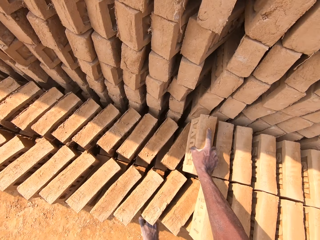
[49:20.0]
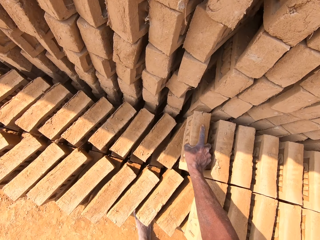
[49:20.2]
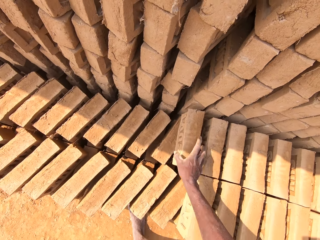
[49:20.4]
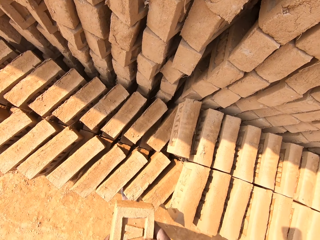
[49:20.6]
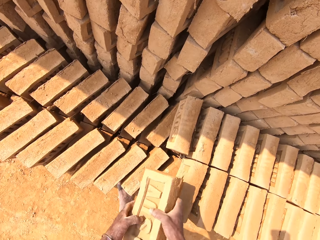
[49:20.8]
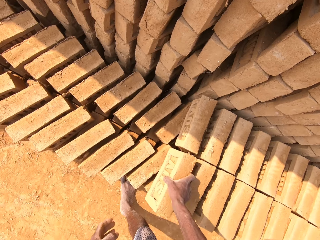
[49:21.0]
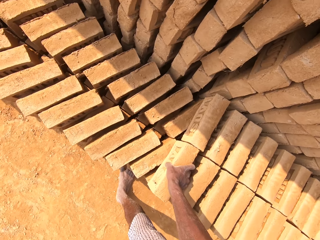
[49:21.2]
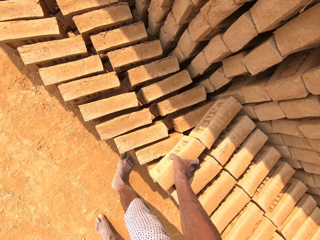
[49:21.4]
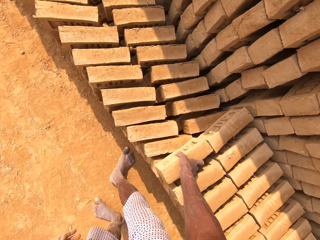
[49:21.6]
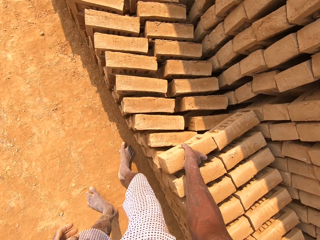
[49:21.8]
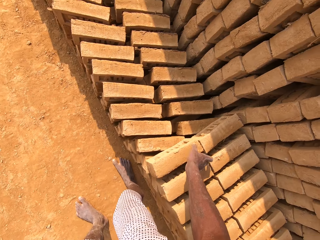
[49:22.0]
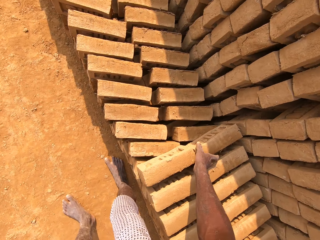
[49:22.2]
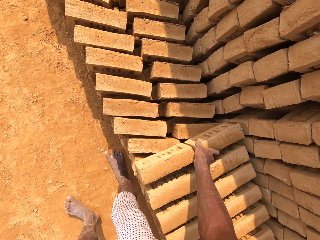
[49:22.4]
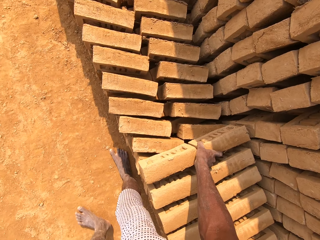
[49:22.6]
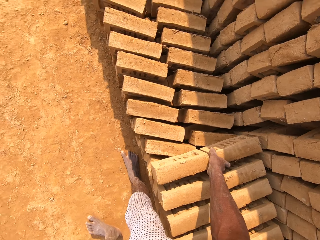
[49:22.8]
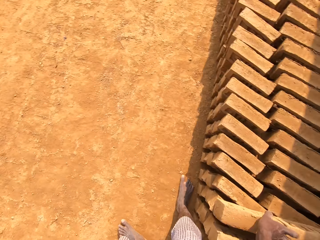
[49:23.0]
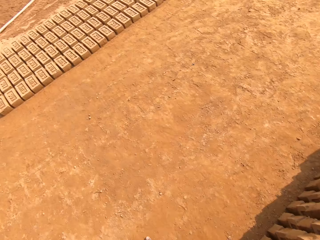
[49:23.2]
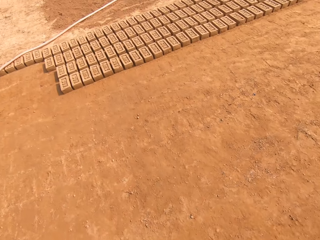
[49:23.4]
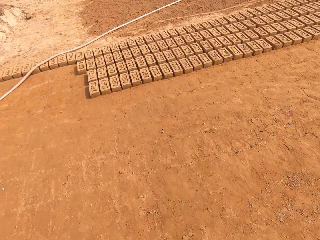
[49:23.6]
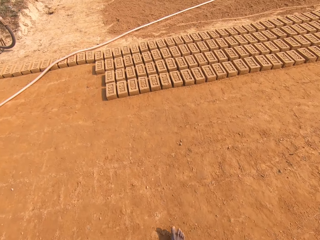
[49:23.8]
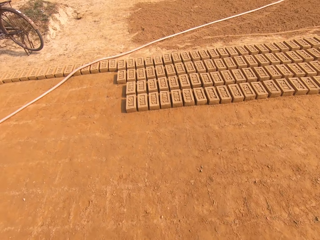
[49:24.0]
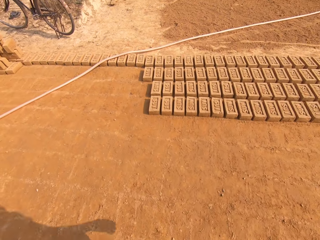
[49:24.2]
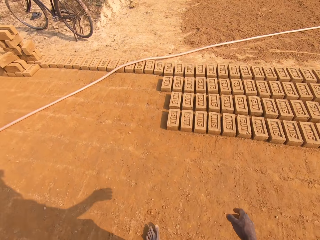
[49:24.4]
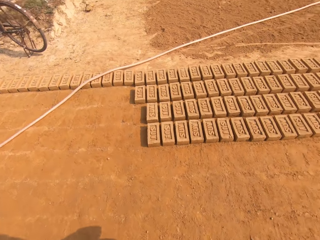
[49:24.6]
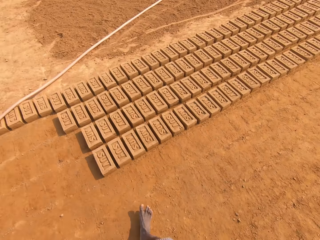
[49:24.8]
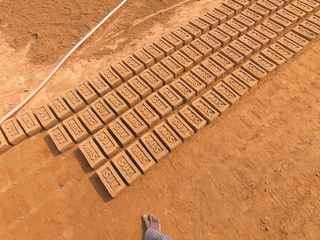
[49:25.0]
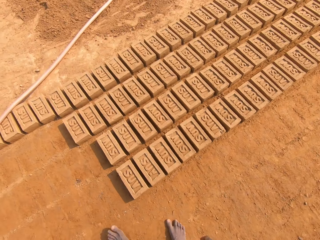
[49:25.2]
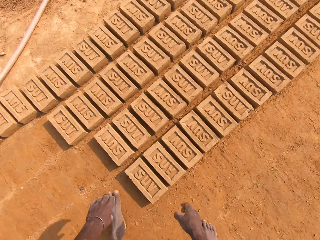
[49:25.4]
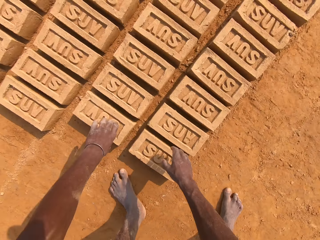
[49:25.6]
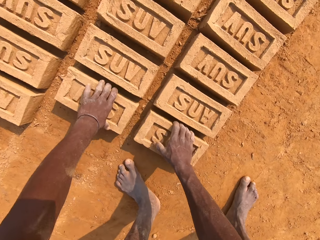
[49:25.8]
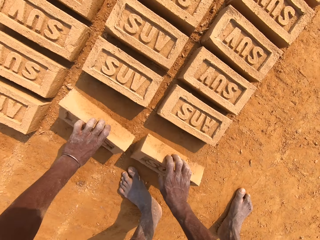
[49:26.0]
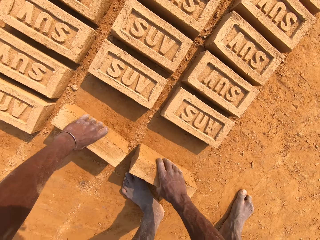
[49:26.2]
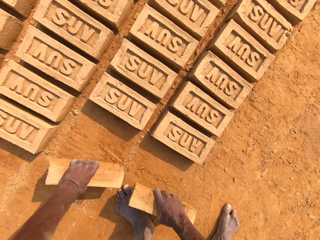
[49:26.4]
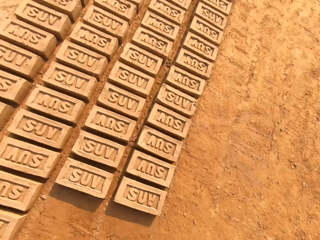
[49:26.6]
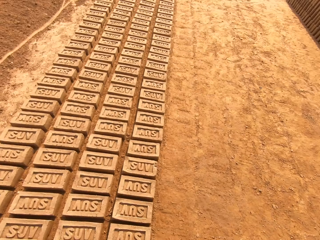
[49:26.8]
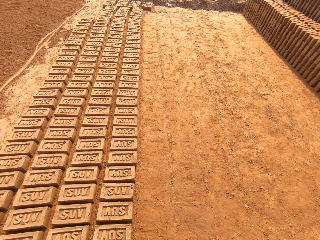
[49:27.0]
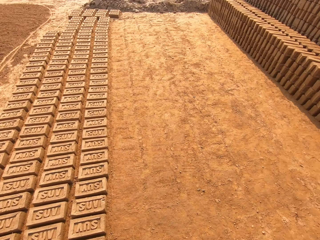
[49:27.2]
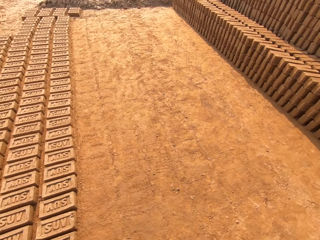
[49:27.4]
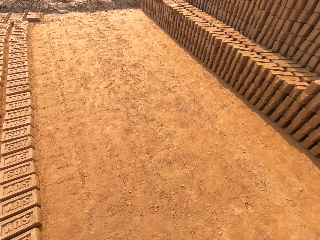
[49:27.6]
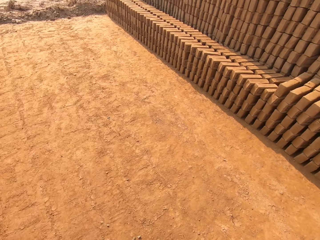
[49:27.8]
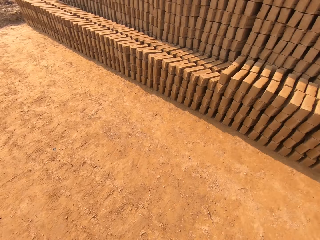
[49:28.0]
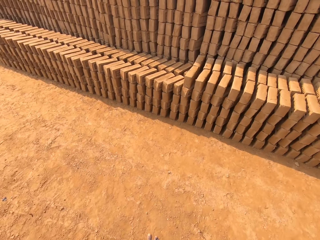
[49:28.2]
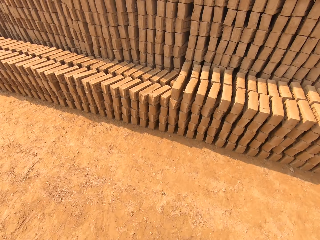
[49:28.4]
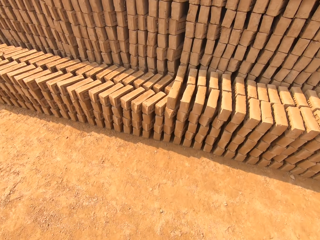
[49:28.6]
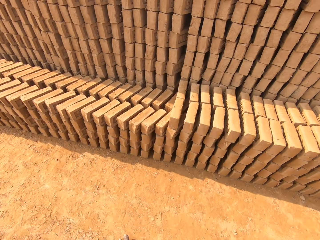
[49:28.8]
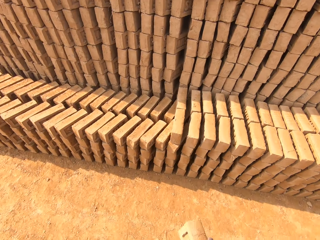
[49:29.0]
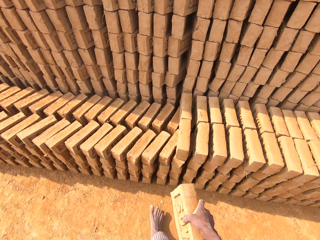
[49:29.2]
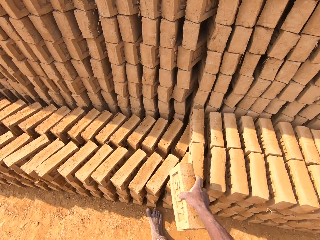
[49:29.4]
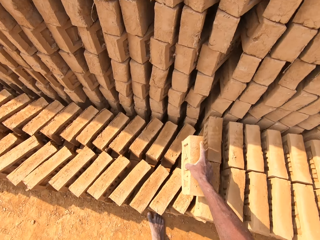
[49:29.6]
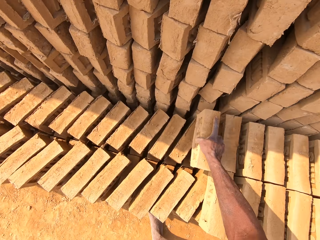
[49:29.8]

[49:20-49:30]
The camera wearer puts a brick on other bricks. They put a brick on other bricks again. They move a brick on the other bricks. They walk around the field. They pick up bricks from the ground. They walk around the field.

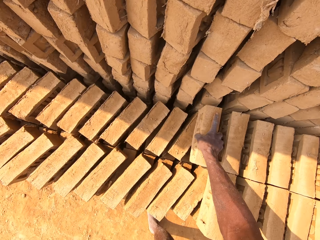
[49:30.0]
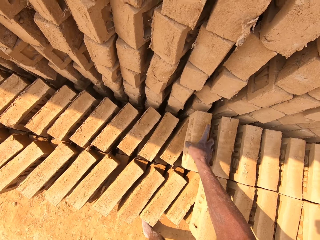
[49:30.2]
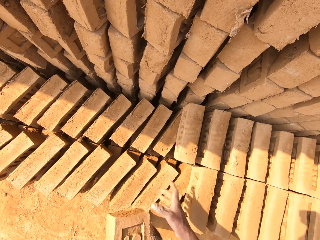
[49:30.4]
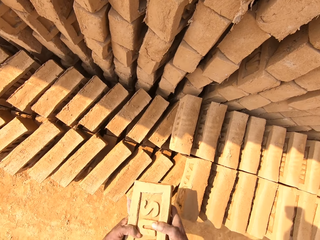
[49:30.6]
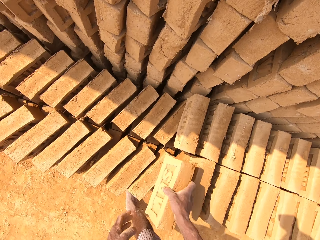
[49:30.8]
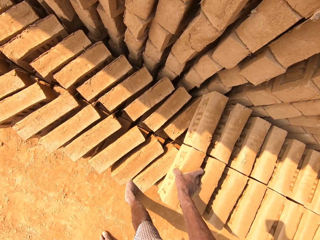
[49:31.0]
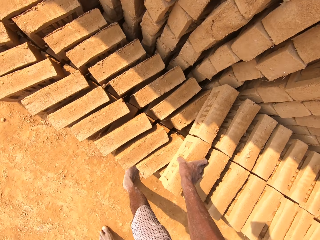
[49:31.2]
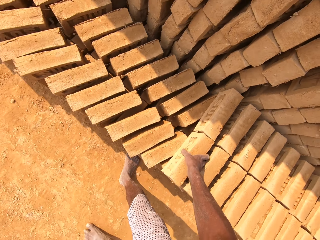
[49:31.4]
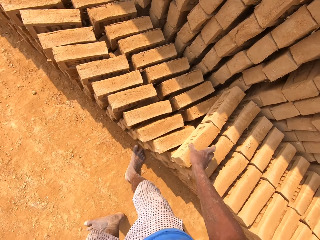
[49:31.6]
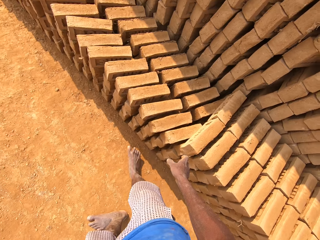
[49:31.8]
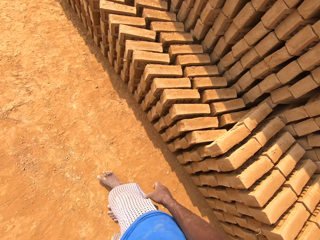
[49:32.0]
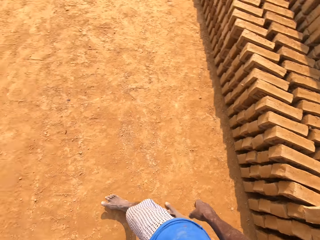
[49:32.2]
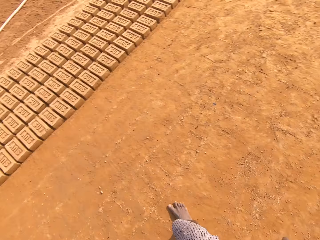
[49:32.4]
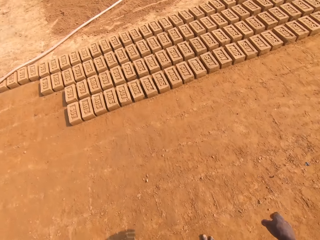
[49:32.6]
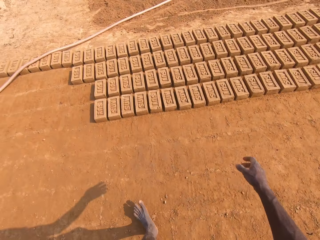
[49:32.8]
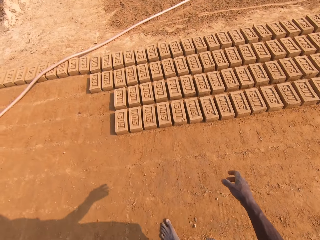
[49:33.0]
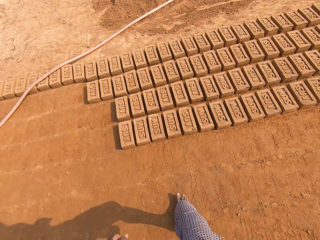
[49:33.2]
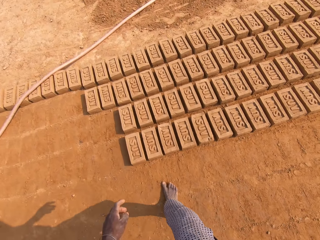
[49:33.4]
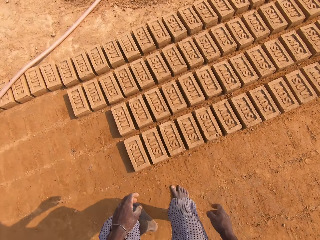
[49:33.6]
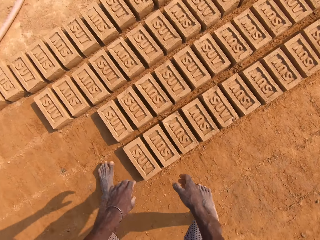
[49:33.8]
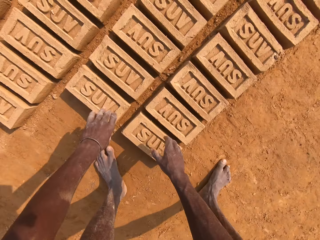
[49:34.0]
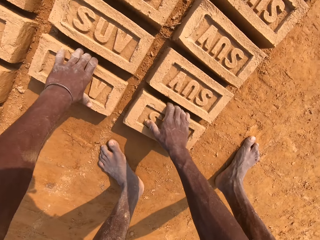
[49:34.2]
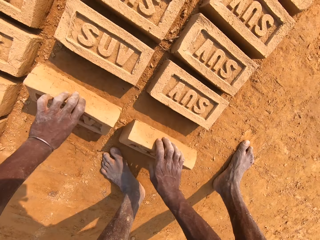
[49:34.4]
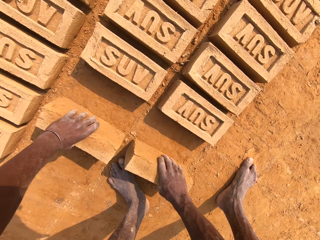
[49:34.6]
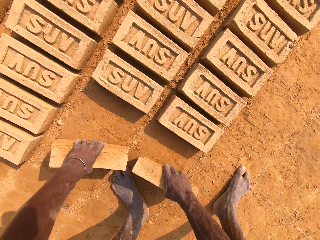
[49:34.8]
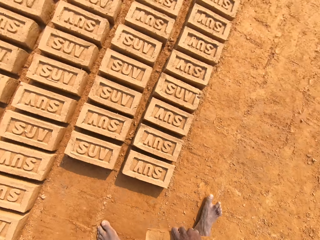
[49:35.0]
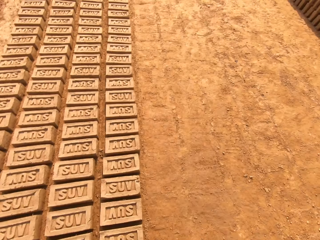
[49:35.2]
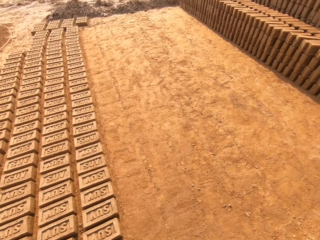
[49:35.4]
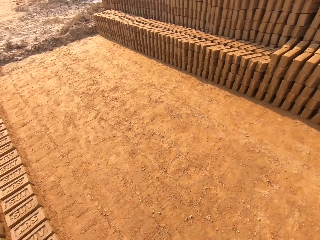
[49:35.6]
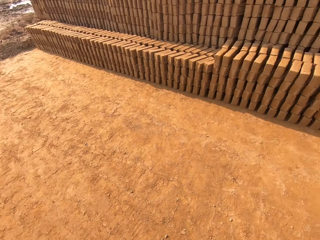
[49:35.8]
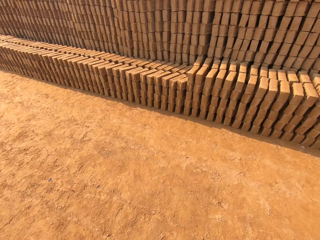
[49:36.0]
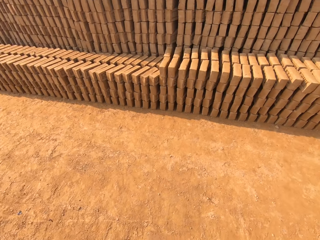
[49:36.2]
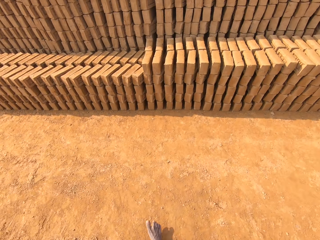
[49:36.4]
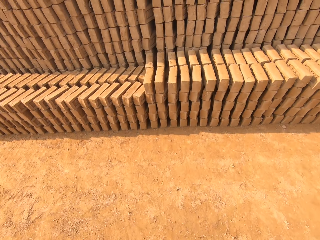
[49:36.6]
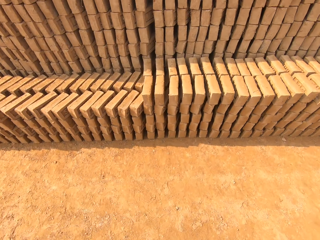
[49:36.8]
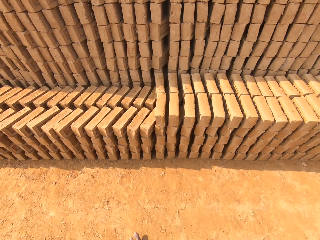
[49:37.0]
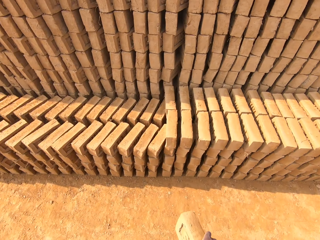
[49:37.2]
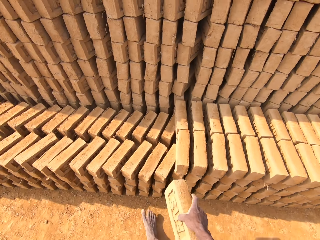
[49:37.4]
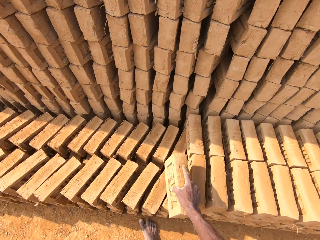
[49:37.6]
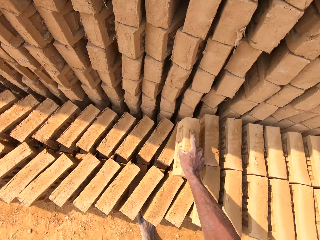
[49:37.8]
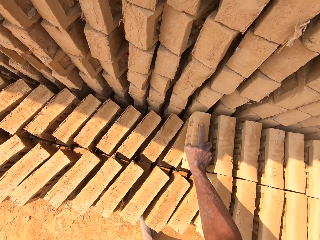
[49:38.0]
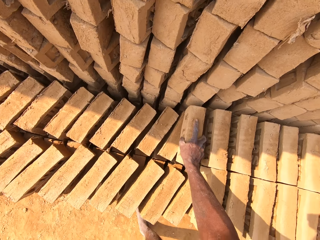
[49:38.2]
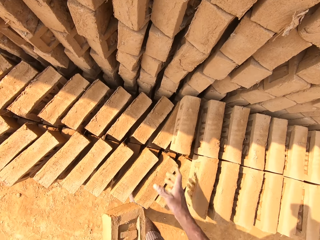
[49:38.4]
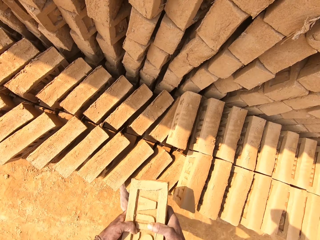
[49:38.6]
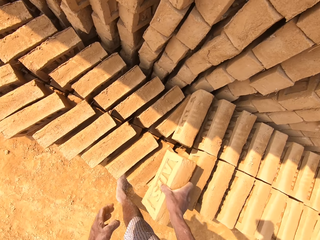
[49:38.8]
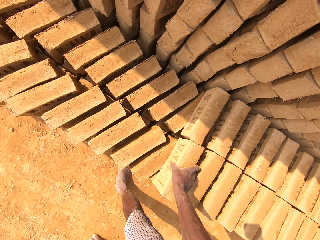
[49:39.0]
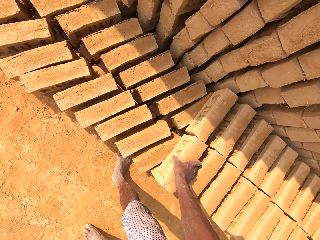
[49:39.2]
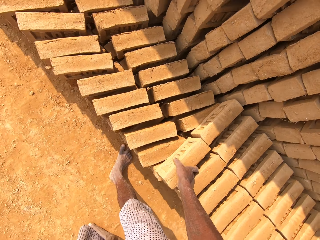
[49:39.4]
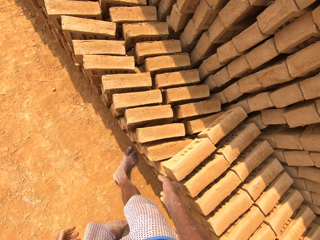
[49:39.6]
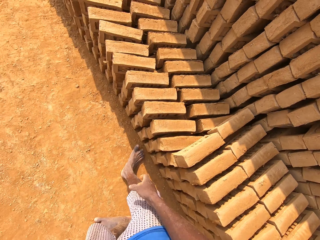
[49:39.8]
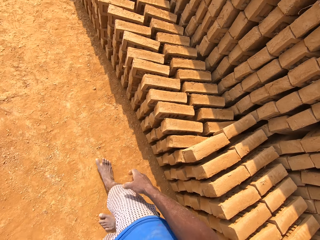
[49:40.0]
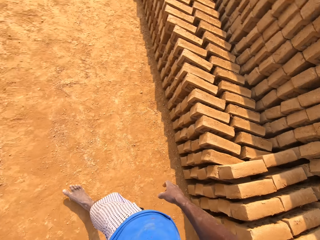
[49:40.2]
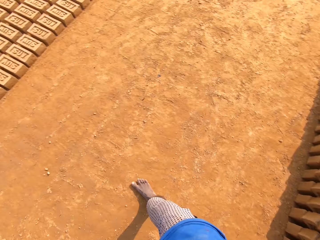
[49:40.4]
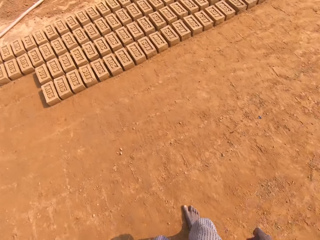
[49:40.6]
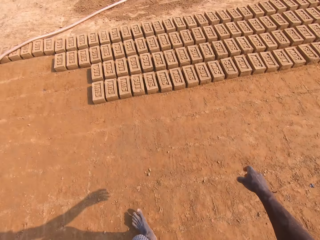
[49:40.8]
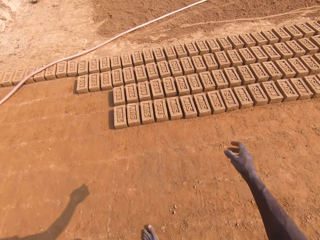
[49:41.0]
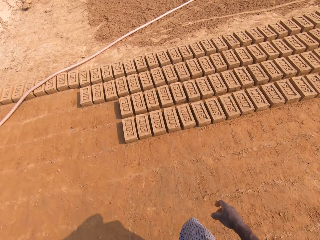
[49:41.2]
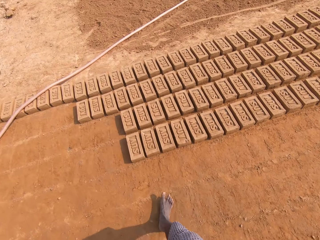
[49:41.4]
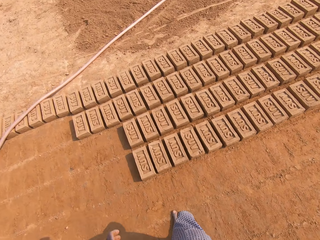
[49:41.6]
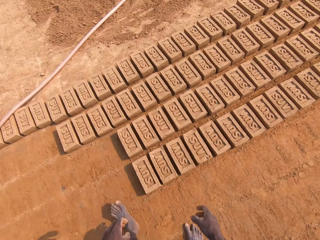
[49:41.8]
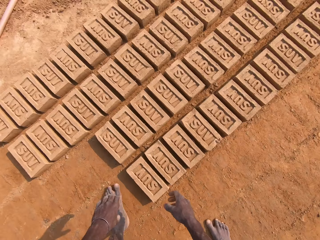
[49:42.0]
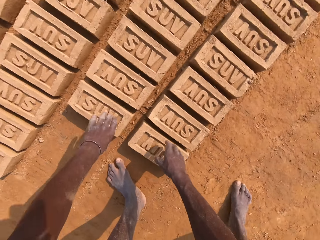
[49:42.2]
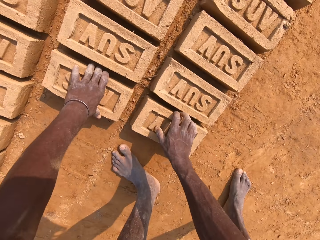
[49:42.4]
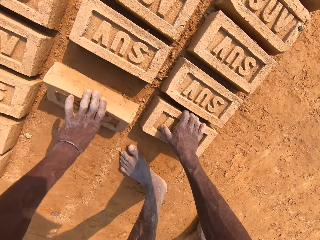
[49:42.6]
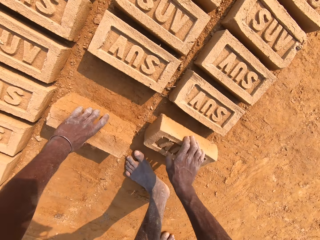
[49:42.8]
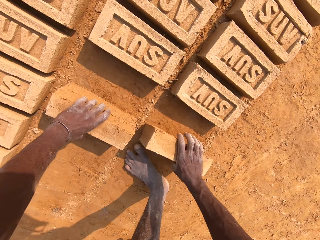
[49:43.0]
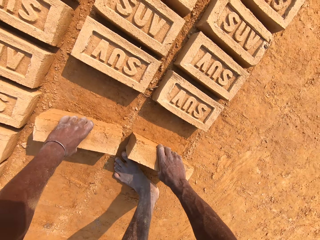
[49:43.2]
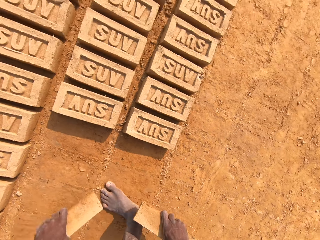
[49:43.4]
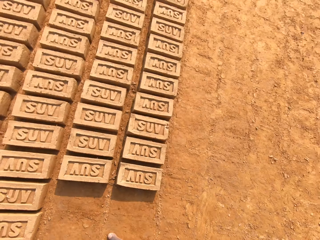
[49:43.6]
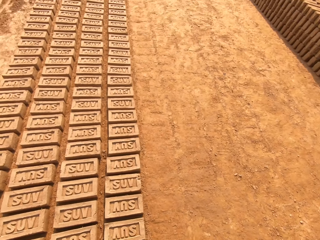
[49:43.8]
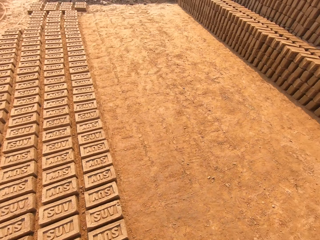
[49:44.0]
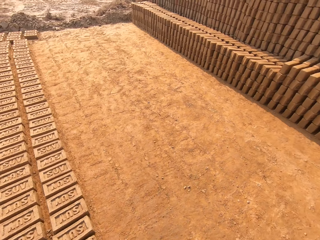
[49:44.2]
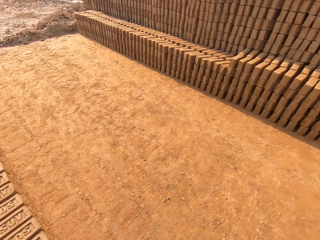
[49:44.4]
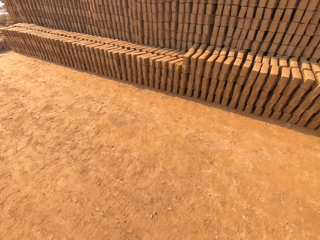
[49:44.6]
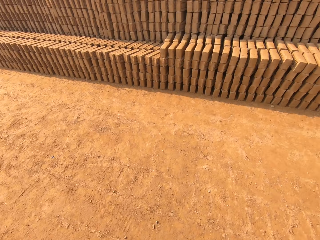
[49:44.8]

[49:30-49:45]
The camera wearer puts a brick on other bricks. They put a brick on other bricks again. They walk around the field. They pick up bricks from the ground. They walk around the field. They put a brick on the other bricks. They put a brick on the other bricks again. They walk around the field. They pick up bricks from the ground. They walk around the field.
